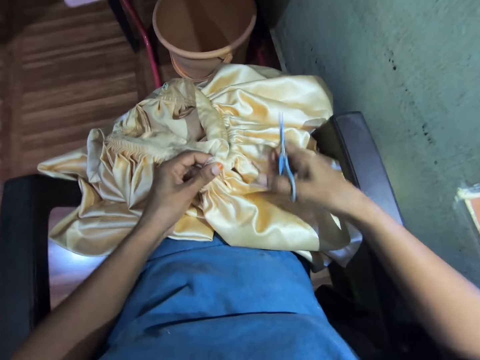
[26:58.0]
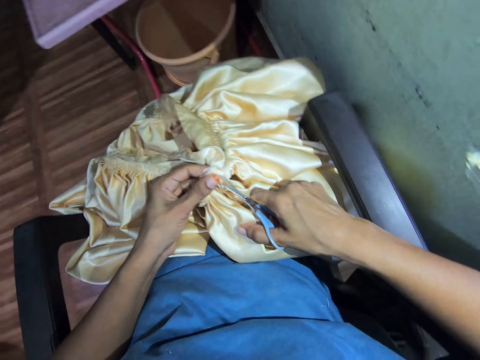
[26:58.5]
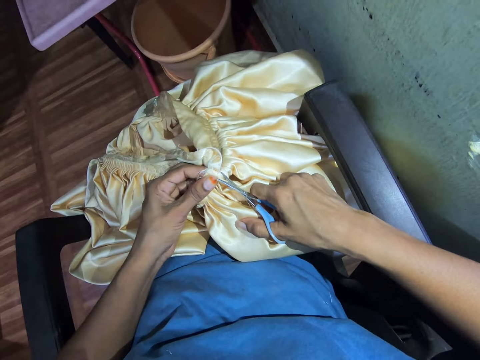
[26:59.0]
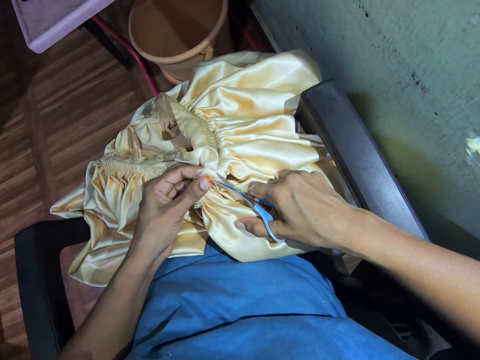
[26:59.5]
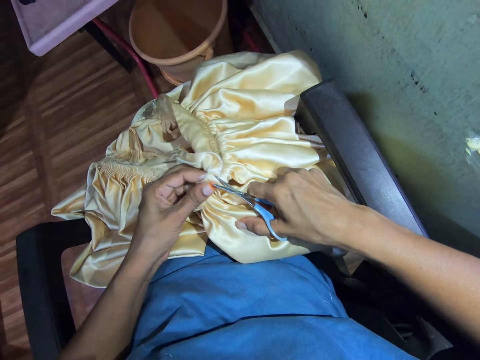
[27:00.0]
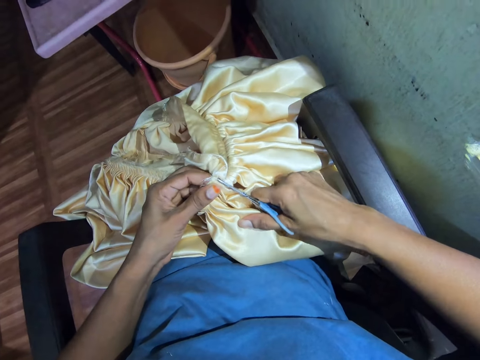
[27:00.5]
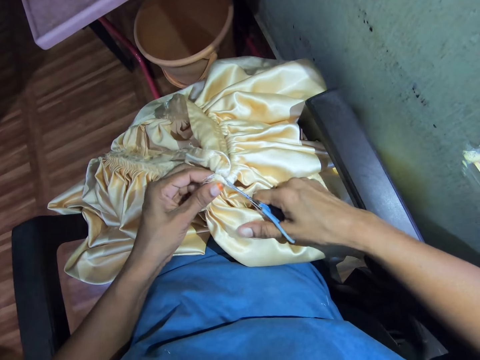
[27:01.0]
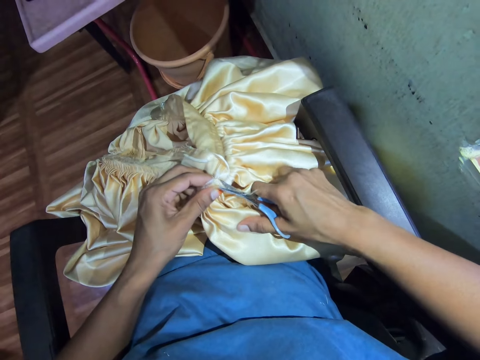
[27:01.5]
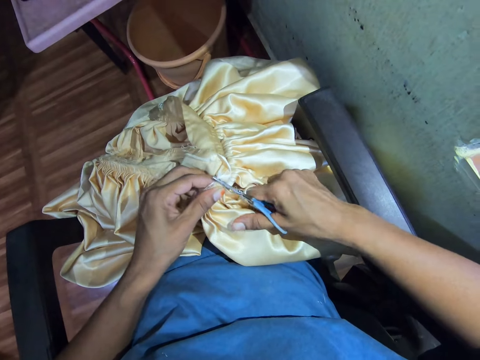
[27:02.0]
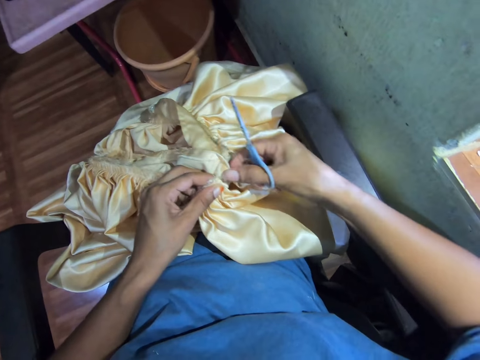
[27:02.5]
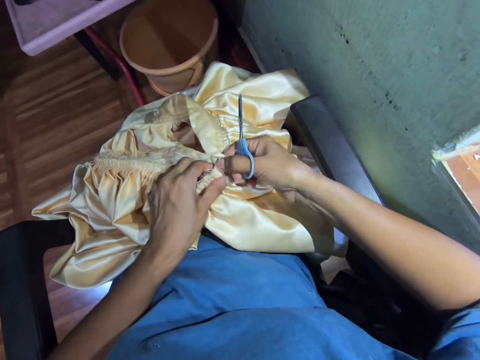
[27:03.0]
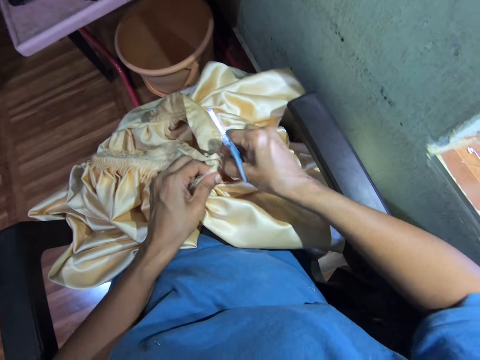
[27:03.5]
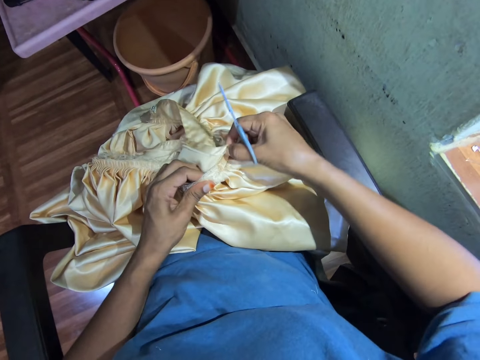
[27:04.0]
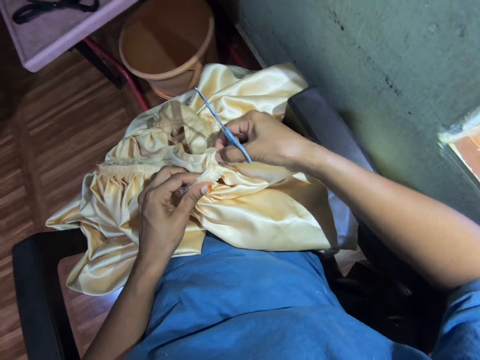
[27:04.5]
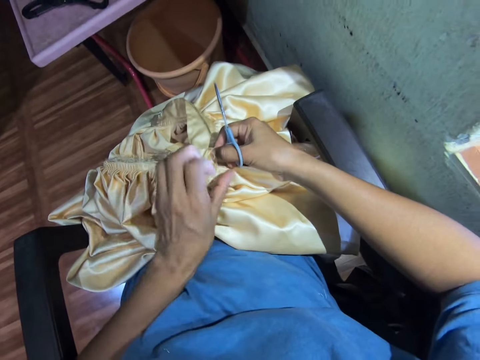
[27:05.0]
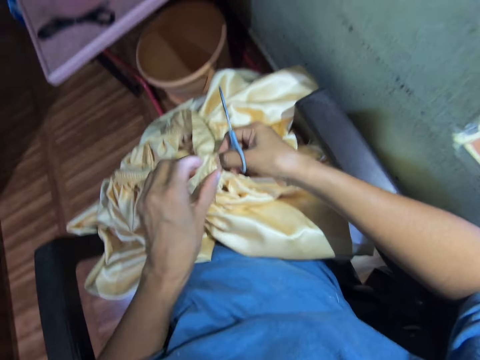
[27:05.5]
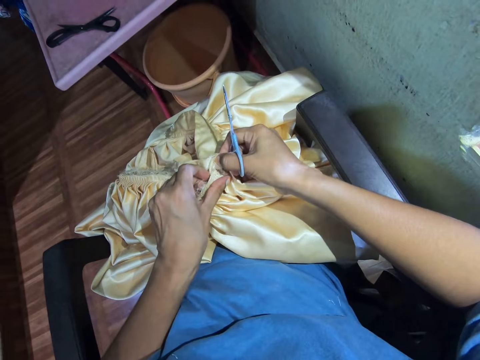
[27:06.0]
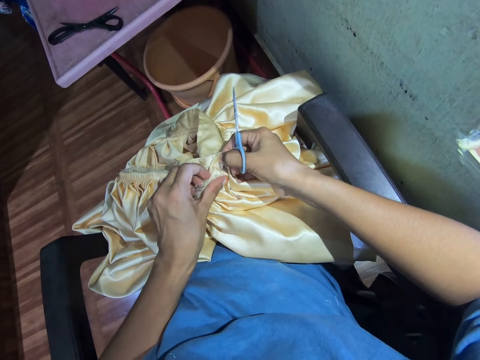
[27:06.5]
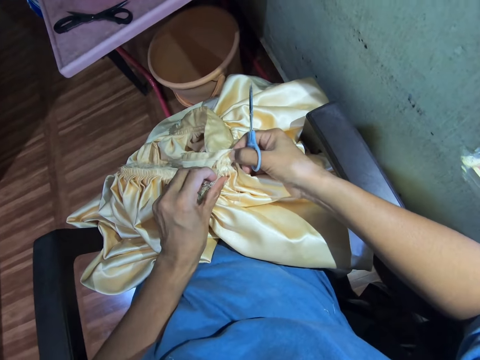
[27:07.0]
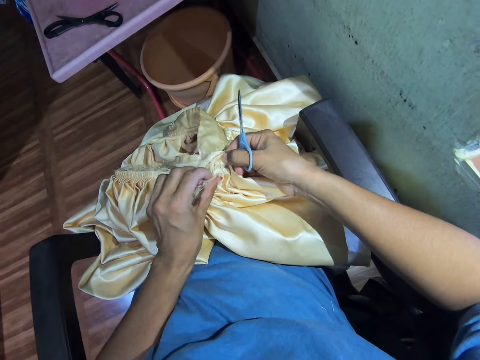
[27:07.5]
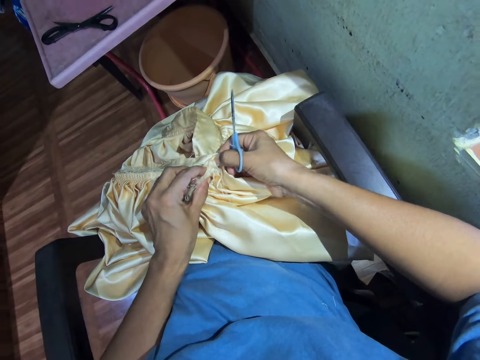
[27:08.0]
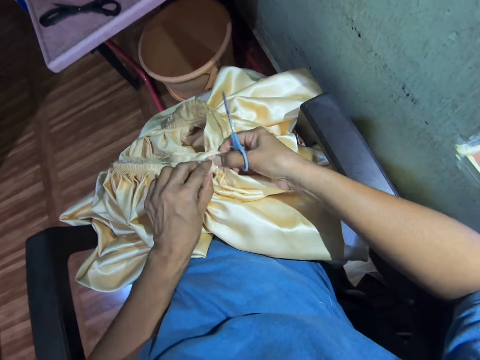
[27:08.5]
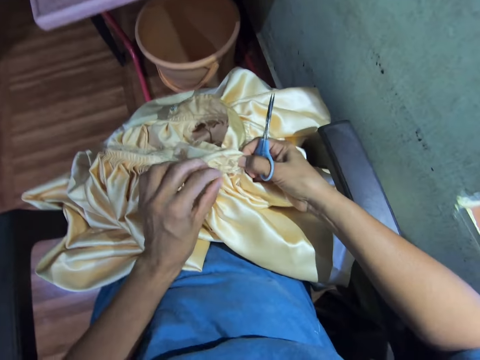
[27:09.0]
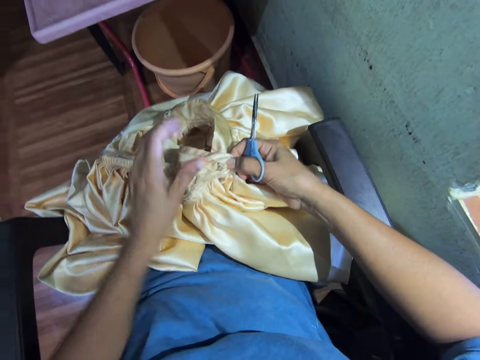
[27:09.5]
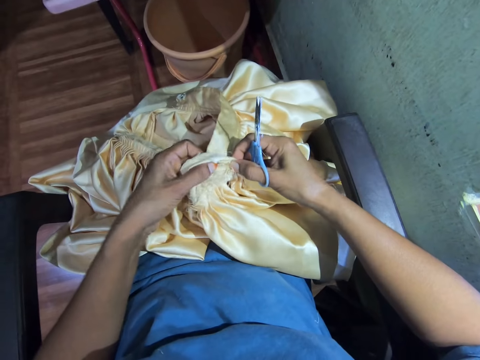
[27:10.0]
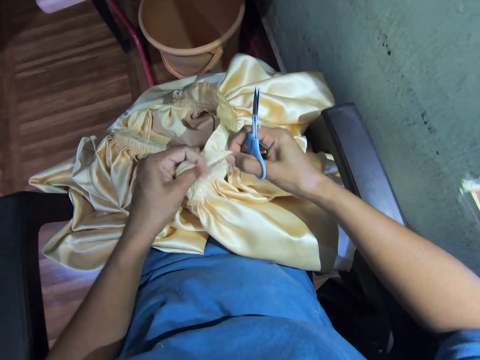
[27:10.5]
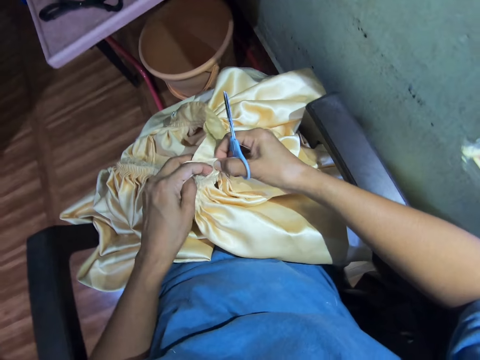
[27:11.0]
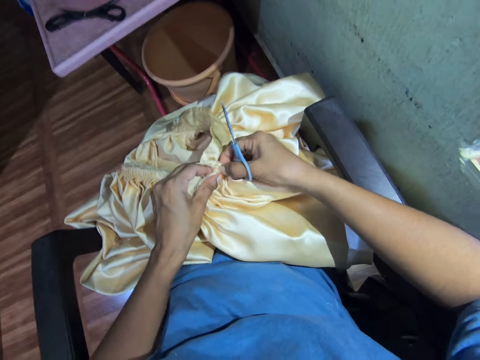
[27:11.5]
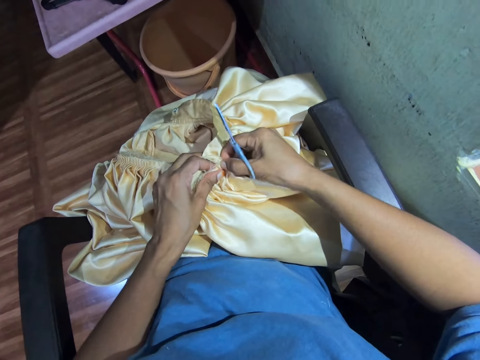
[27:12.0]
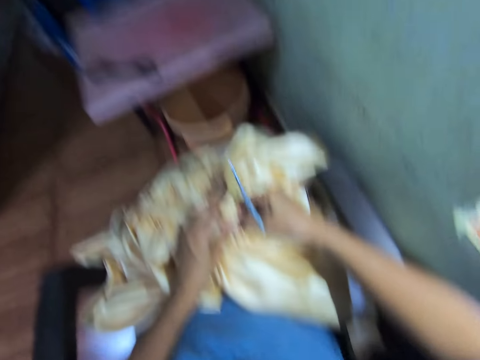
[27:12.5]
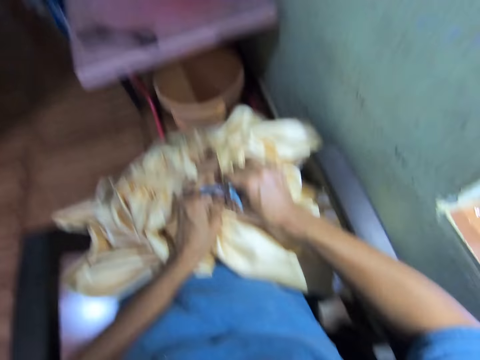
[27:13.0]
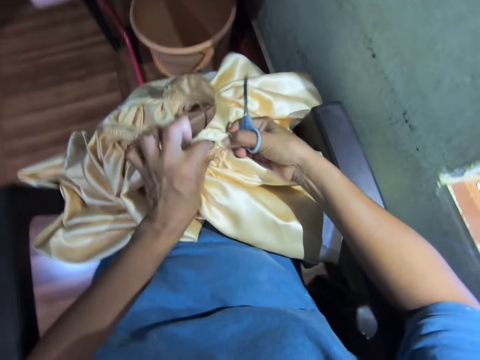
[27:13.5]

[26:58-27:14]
The camera wearer cuts the fabric stitches with scissors. They tear the fabric stitches. They adjust the fabric.

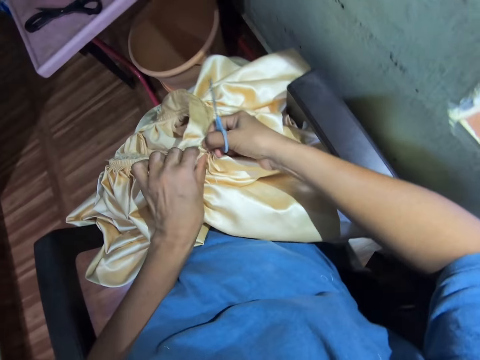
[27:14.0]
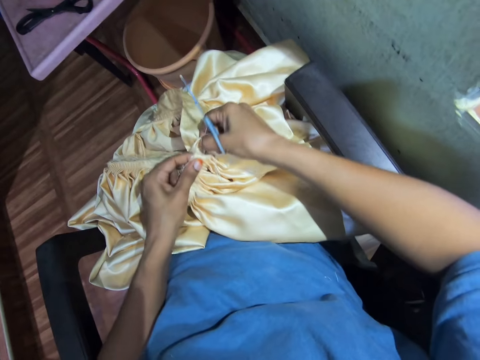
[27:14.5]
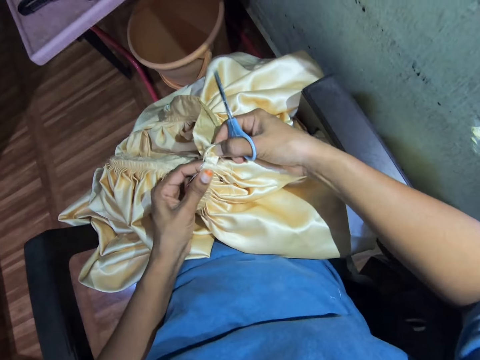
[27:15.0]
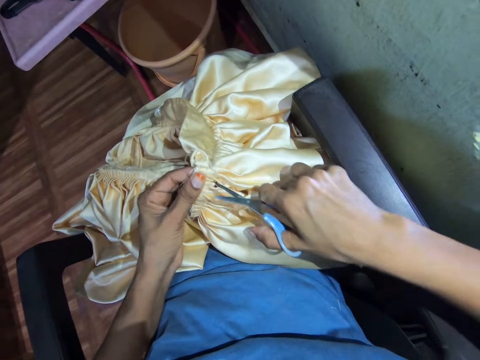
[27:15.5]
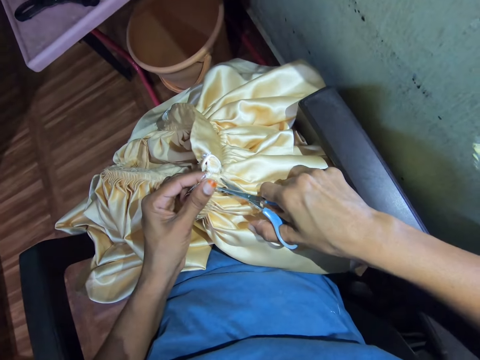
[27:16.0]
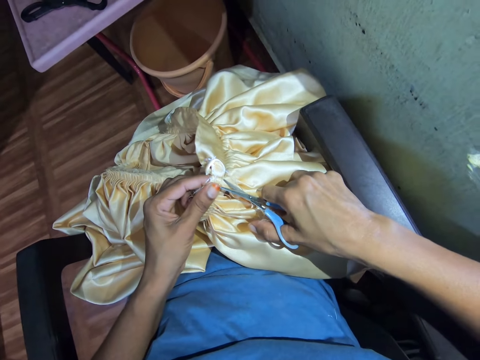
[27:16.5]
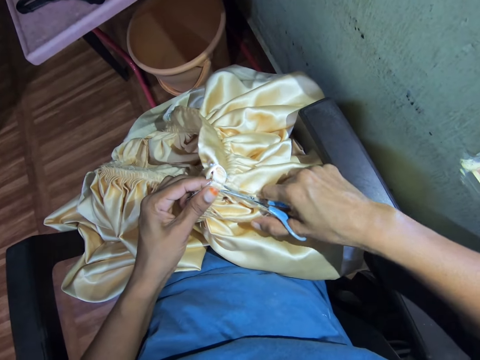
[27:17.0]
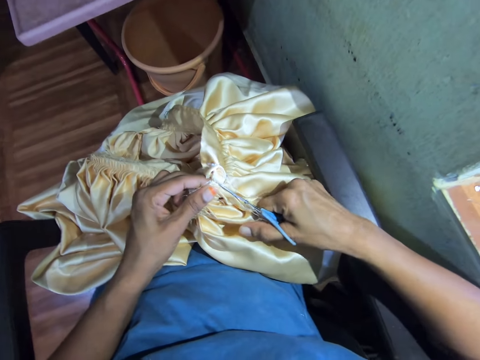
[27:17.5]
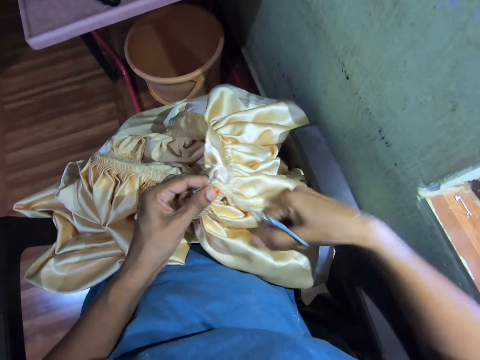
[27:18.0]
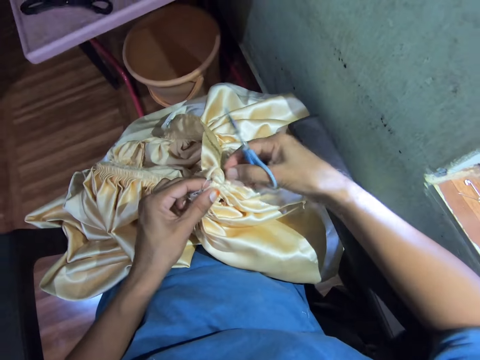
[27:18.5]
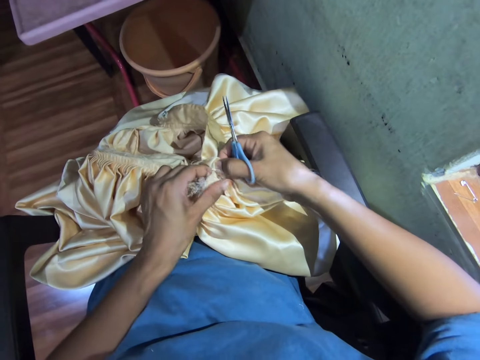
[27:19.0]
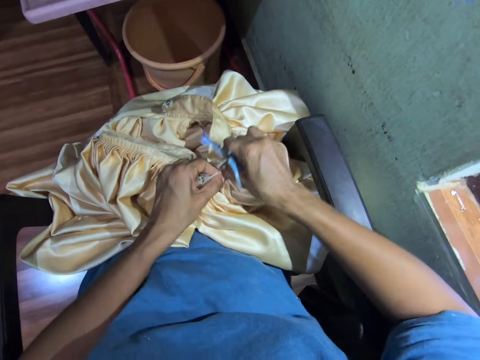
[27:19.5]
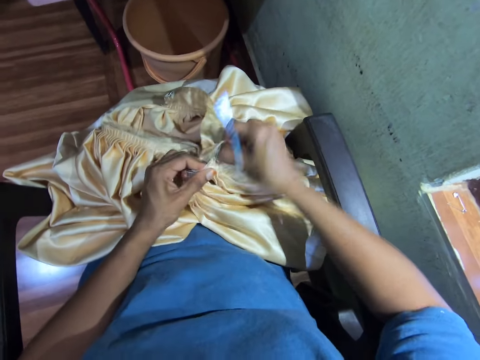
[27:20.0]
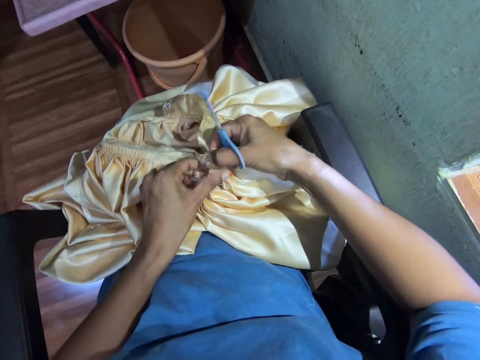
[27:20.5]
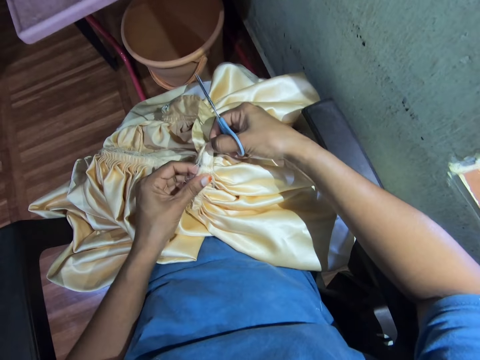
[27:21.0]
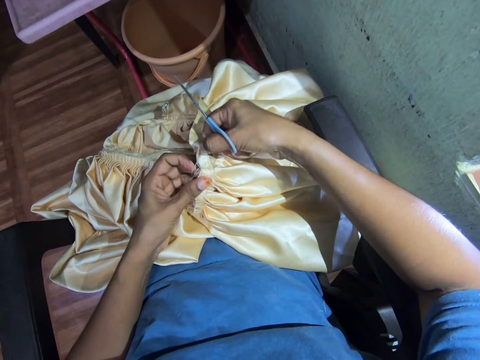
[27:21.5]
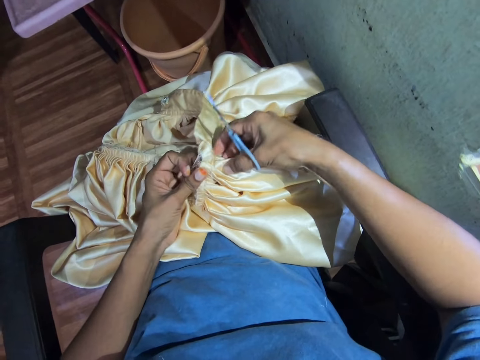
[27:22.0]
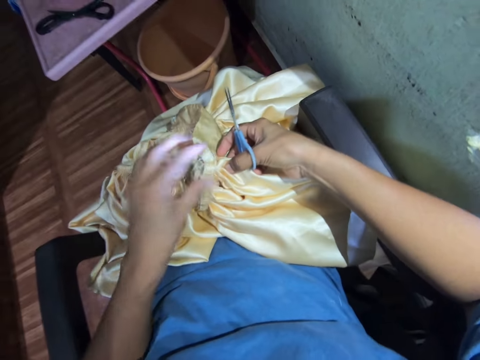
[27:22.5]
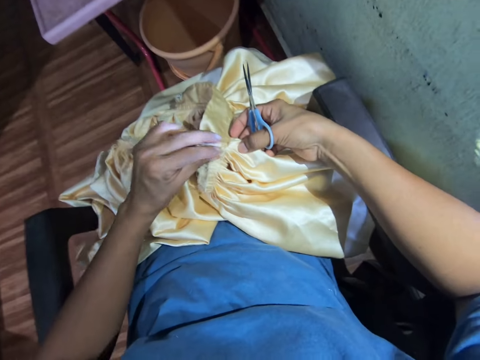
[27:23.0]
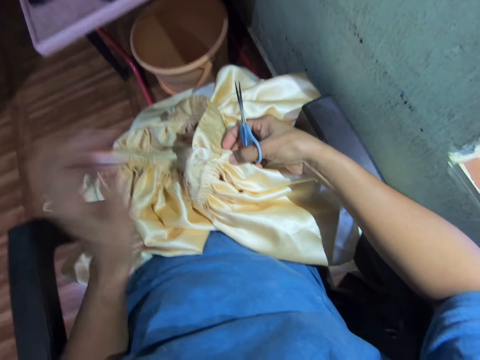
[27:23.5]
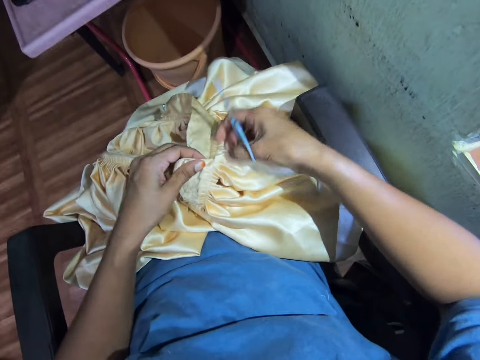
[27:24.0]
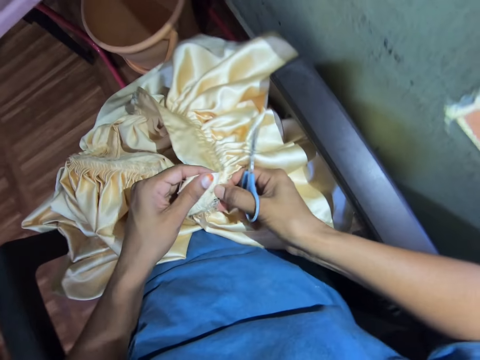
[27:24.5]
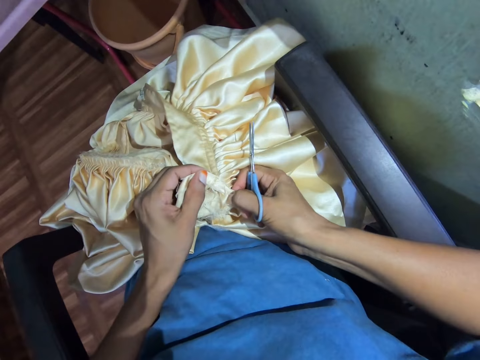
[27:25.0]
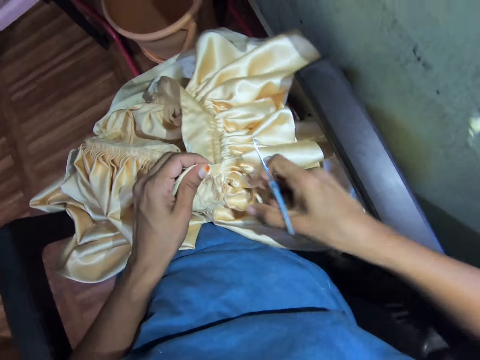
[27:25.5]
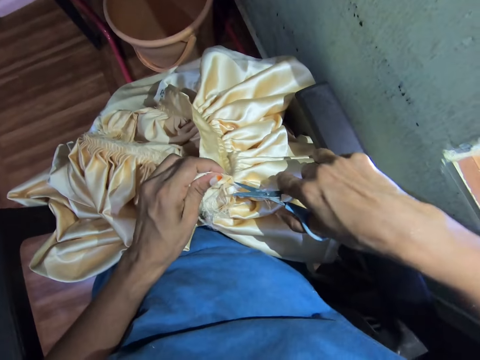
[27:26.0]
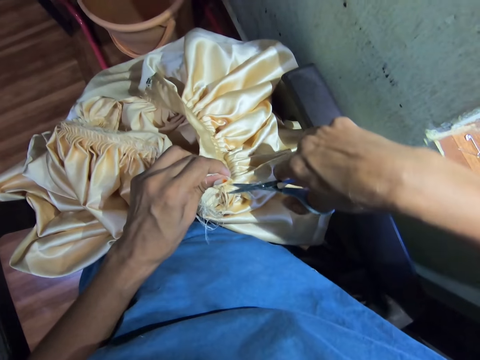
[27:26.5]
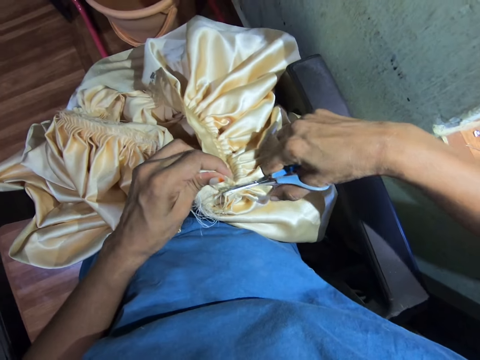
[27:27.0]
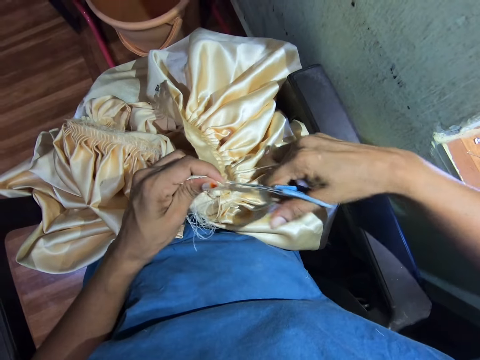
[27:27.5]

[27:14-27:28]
The camera wearer cuts the cloth or fabric with the scissors. She rips the cloth apart with her hand. She rips the fabric. She cuts the cloth with the scissors.
